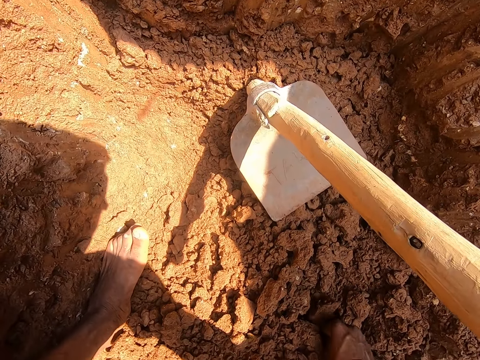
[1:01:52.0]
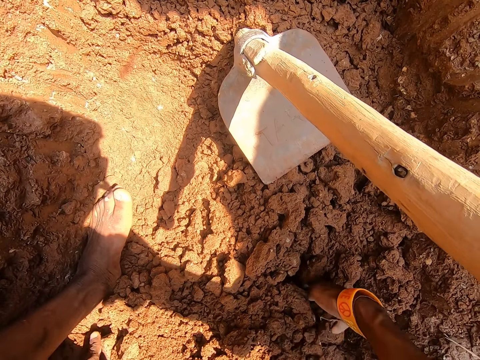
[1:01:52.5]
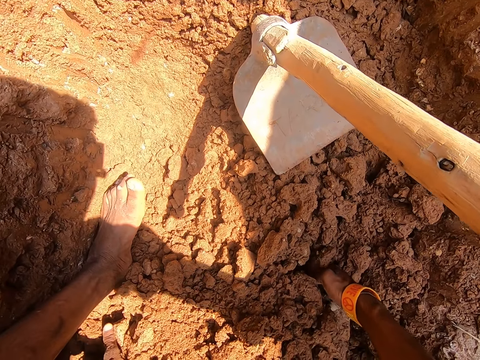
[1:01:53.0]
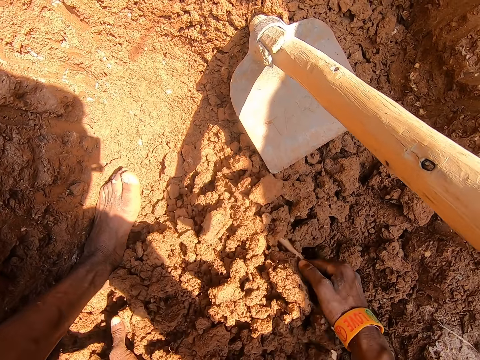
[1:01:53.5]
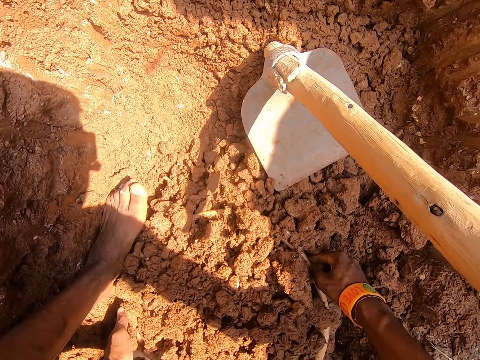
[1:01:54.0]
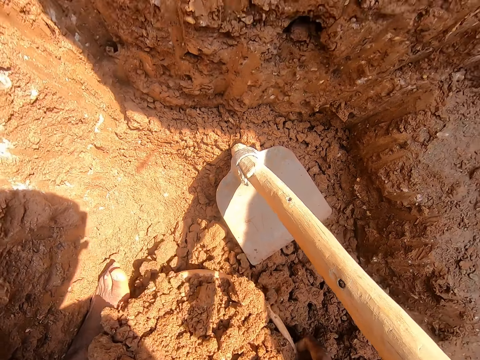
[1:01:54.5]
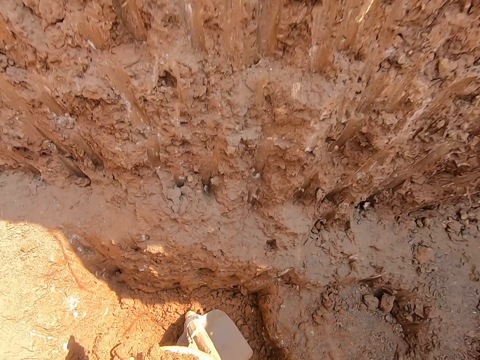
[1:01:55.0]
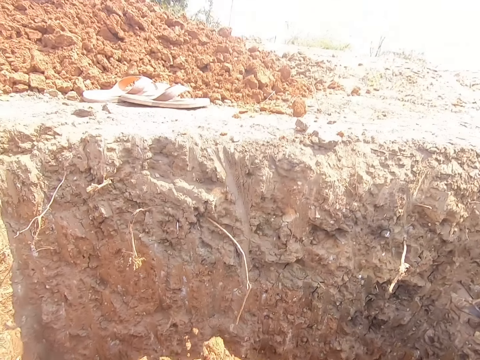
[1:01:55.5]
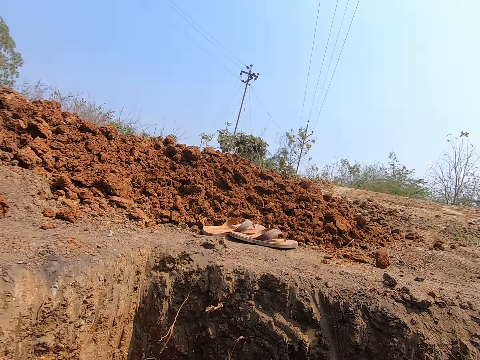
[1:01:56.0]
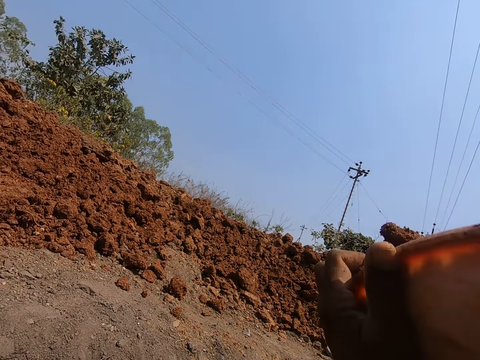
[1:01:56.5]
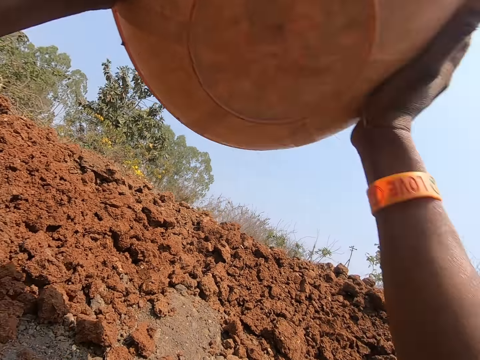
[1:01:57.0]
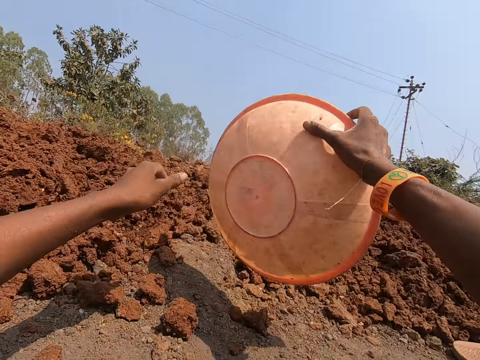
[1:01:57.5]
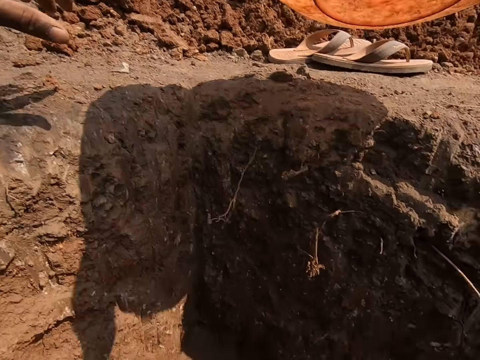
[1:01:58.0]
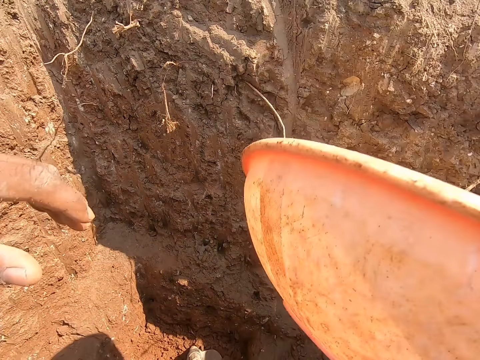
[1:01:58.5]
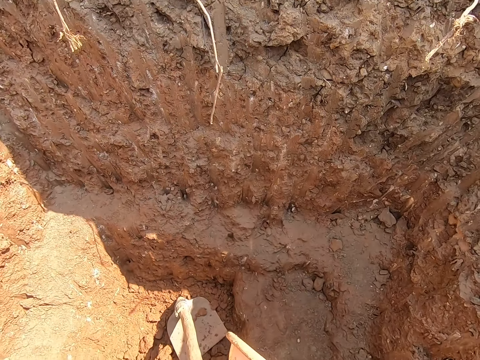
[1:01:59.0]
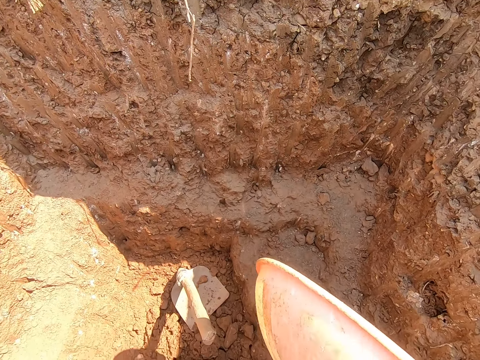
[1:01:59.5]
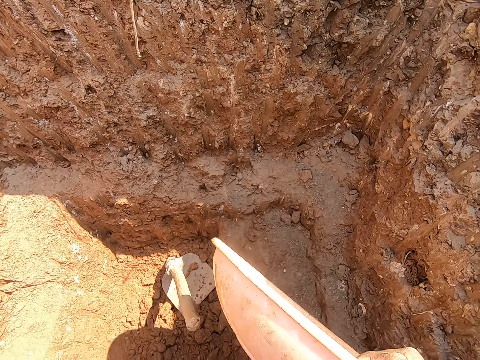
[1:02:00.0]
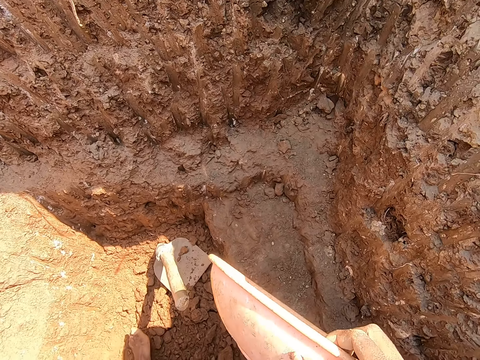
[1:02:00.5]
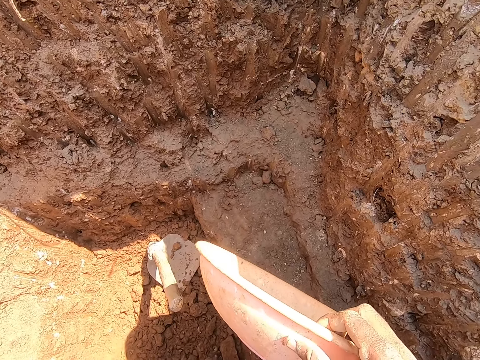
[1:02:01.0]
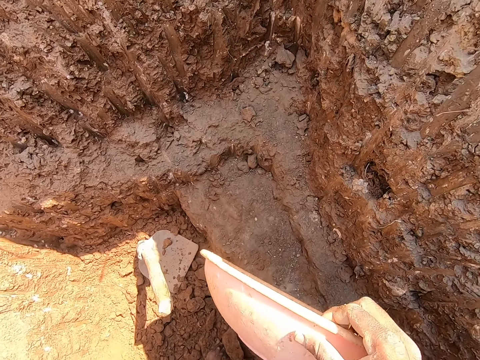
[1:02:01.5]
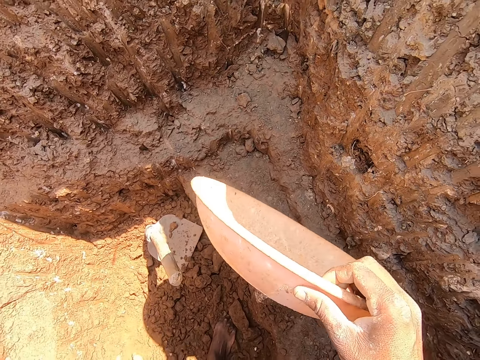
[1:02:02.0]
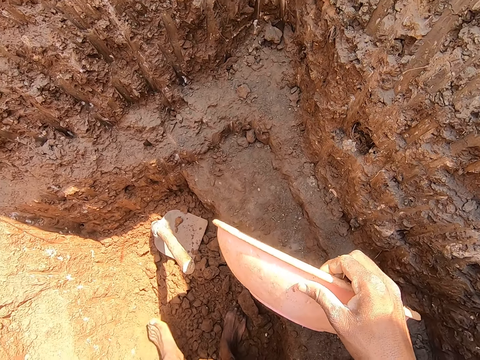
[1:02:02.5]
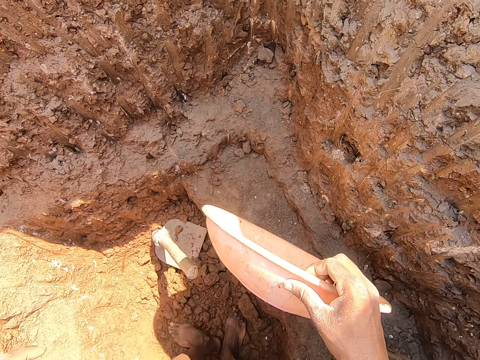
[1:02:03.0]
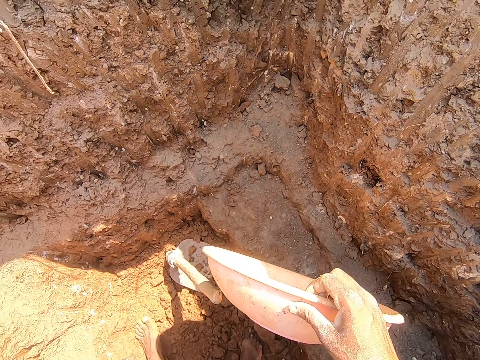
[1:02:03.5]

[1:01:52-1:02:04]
The camera wearer picks the bowl from the ground in the hole with both hands. He throws chunks of clay from the bowl in both hands on the ground. He spreads chunks of clay on the ground in the hole with his left leg.

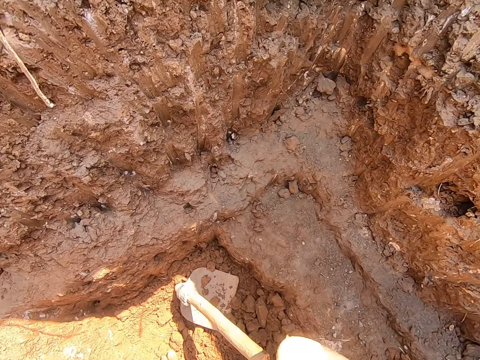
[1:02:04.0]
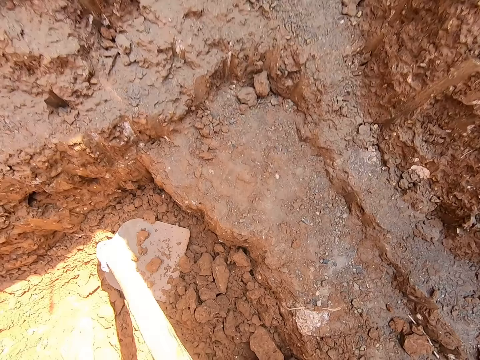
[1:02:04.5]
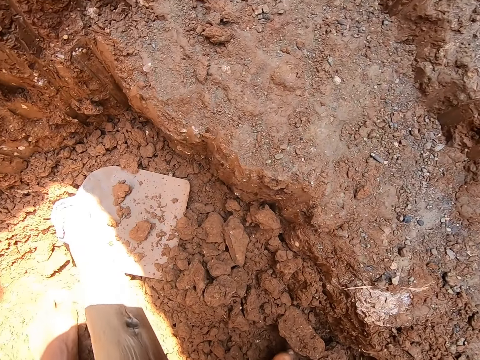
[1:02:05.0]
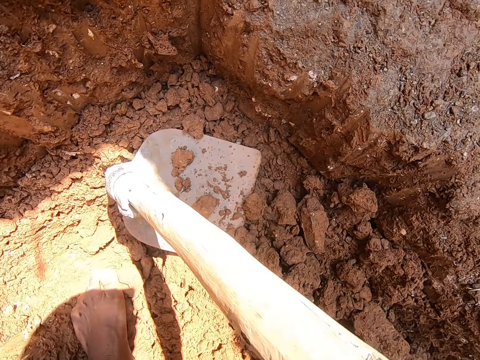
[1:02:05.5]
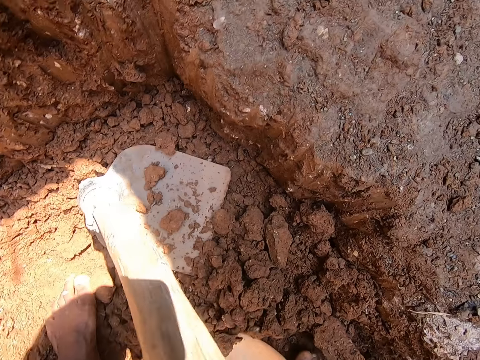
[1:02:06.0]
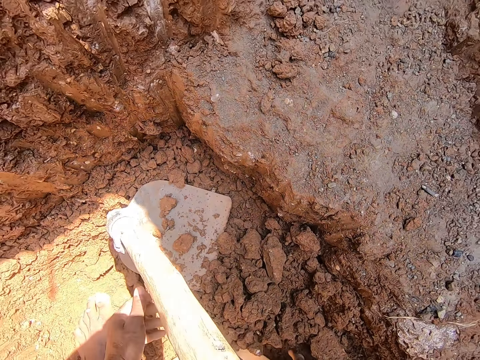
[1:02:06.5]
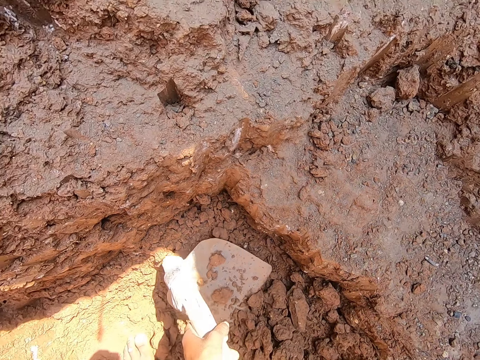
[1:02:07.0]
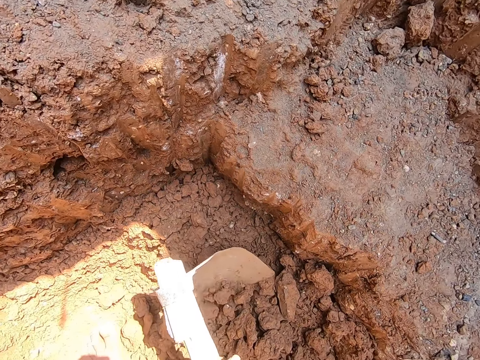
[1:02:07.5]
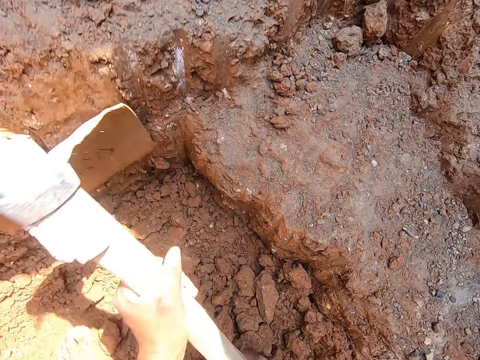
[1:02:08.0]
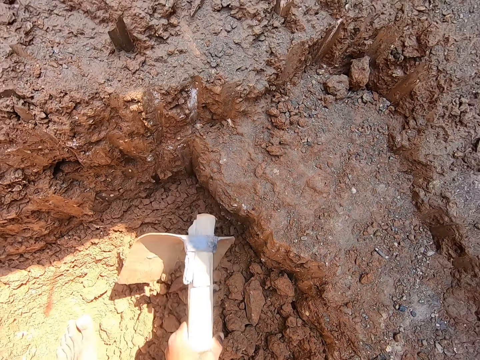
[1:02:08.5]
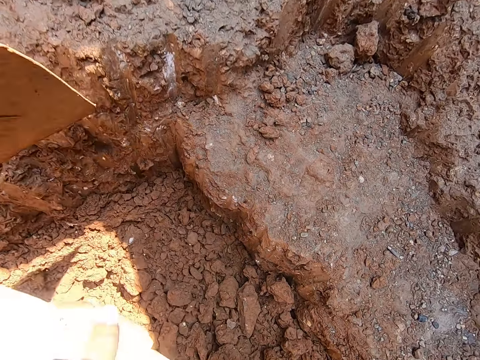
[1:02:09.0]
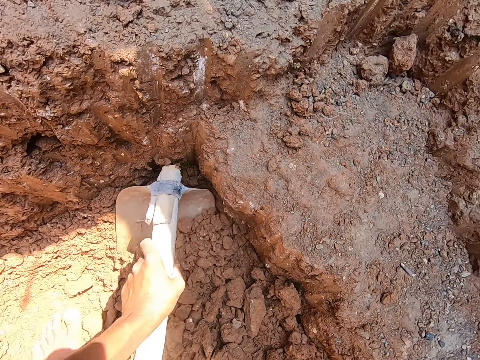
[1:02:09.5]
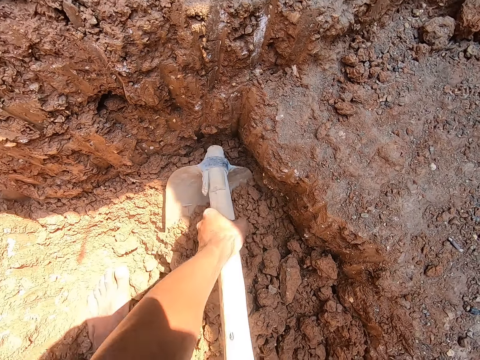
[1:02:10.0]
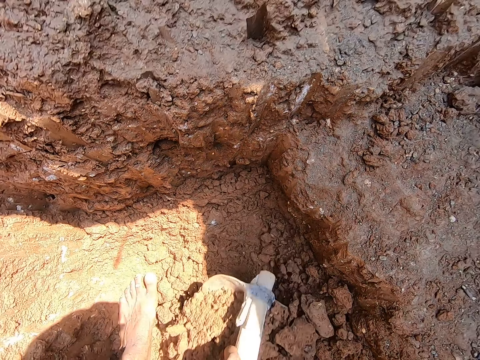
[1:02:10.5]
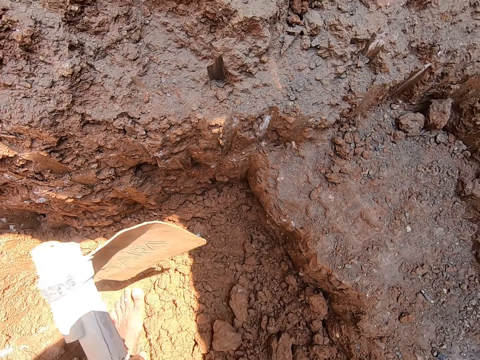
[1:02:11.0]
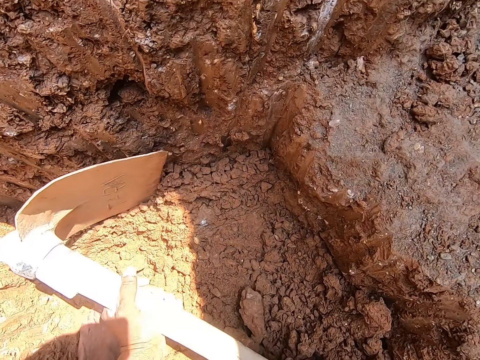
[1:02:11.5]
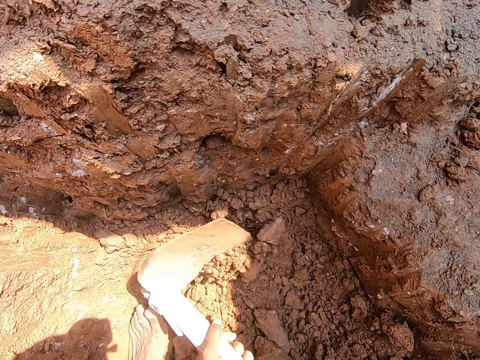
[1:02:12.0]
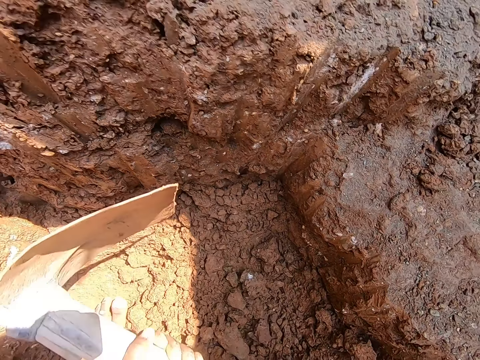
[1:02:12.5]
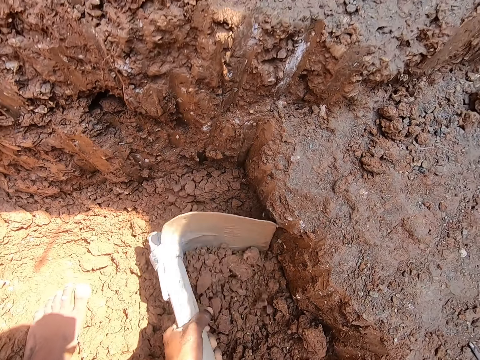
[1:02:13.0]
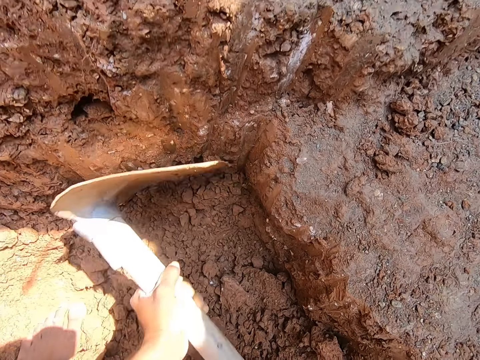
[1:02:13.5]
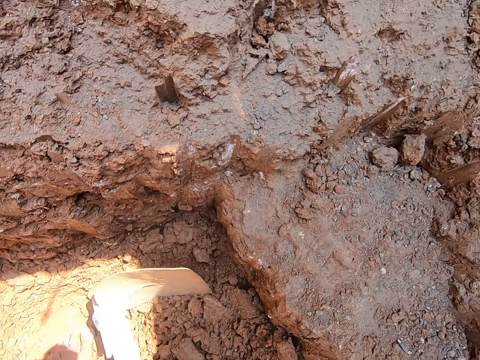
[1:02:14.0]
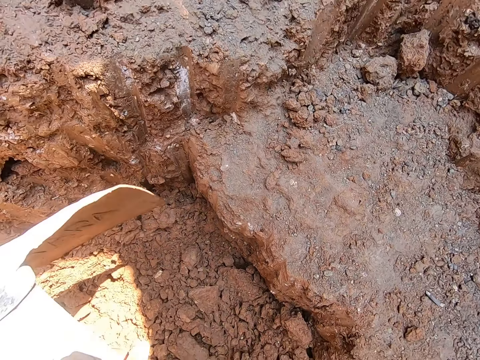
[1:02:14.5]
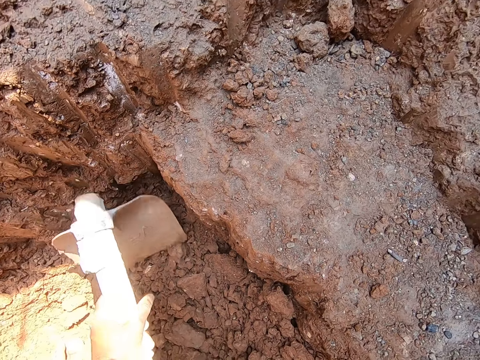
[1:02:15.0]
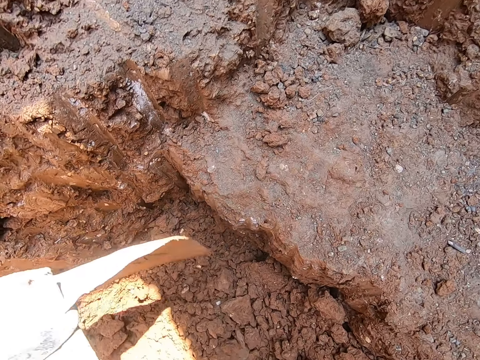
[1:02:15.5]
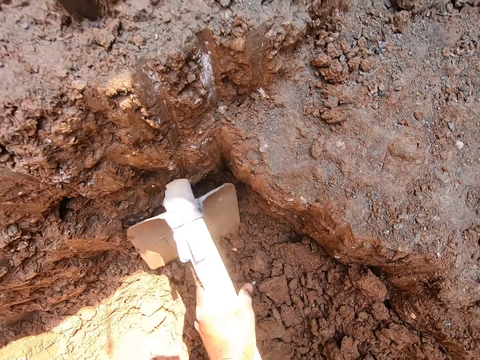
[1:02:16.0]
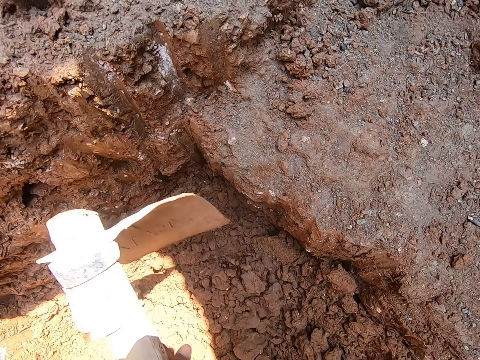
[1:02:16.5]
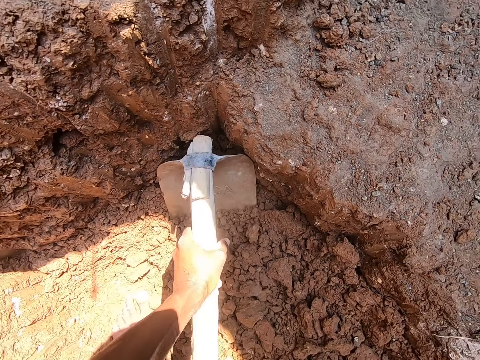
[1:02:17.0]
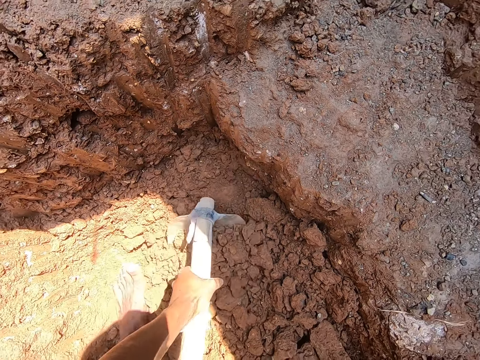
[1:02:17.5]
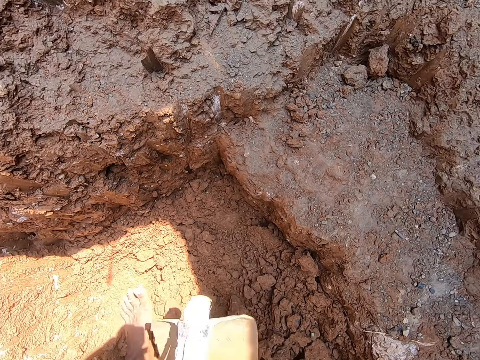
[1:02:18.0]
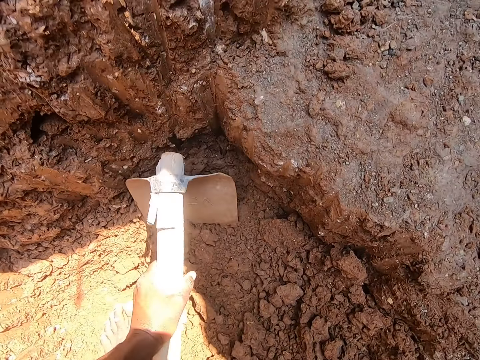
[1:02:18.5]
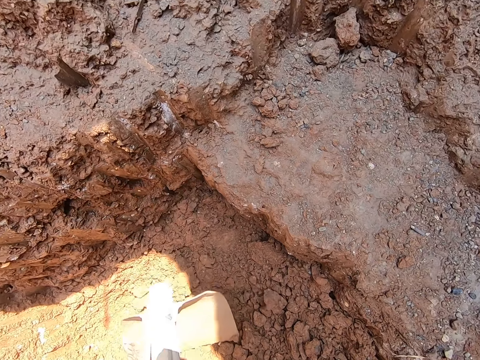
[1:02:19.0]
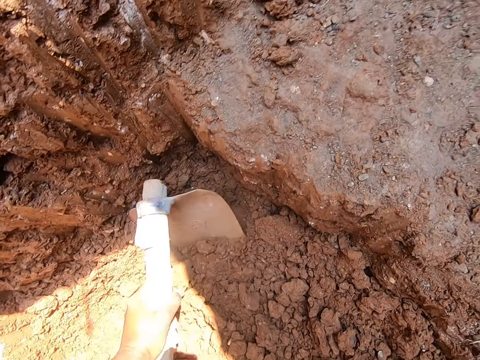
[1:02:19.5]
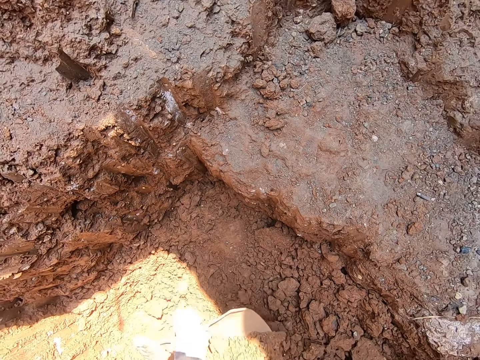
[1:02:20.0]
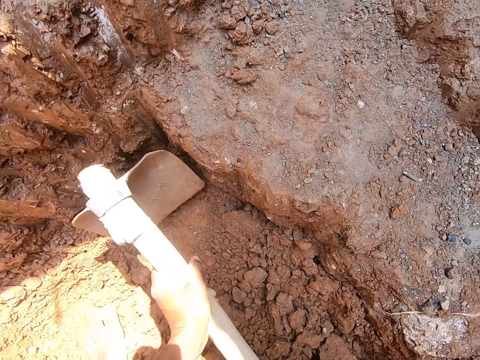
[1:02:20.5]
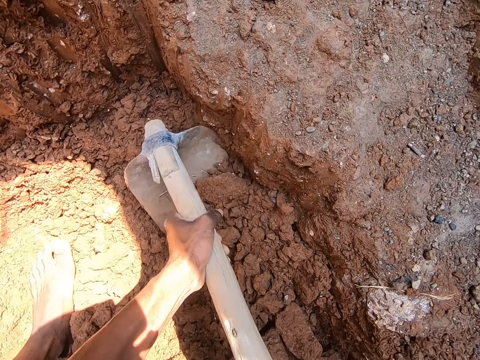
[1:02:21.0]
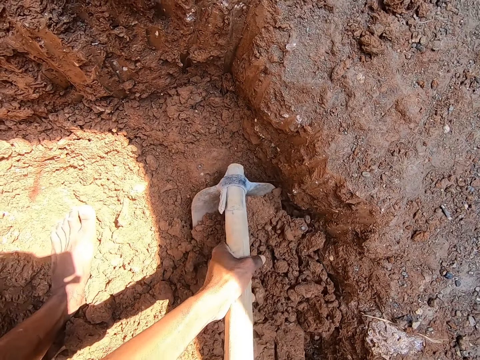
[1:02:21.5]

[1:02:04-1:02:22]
The camera wearer scoops chunks of clay from the ground in the hole with the bowl in both hands. He picks the hoe from the ground in the hole with both hands. He scoops chunks of clay from the ground in the hole to the bowl on the ground with the hoe in both hands. He digs the ground with the hoe tool.
